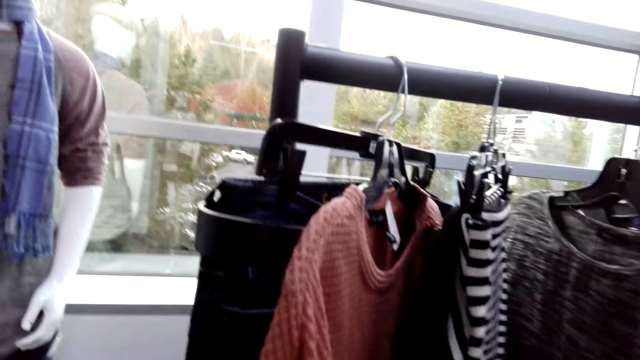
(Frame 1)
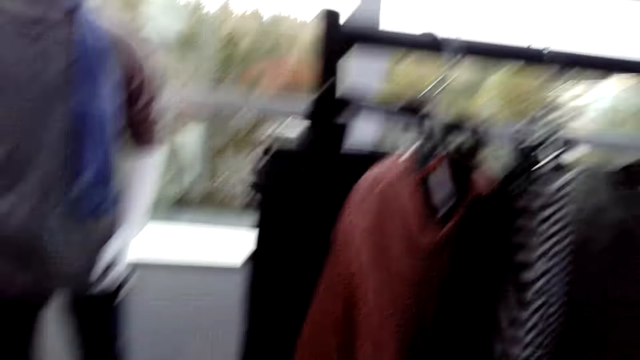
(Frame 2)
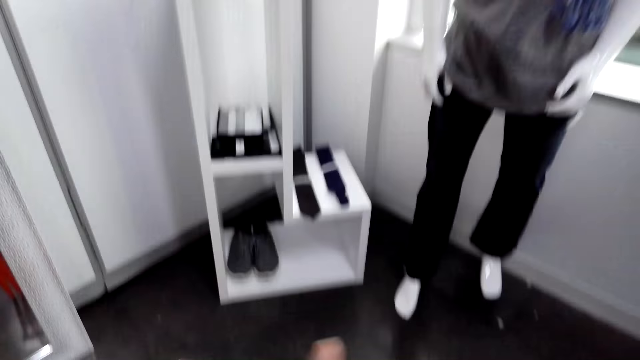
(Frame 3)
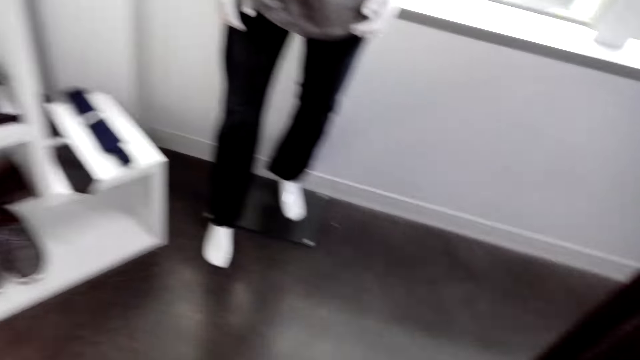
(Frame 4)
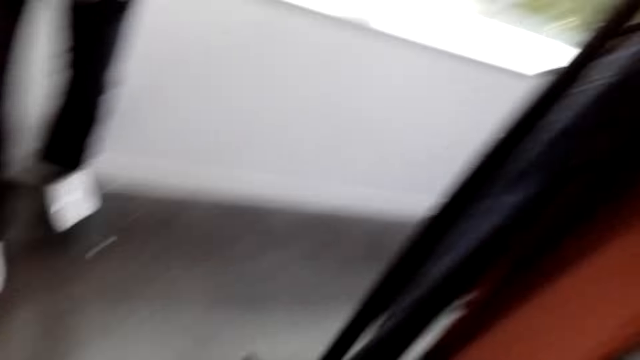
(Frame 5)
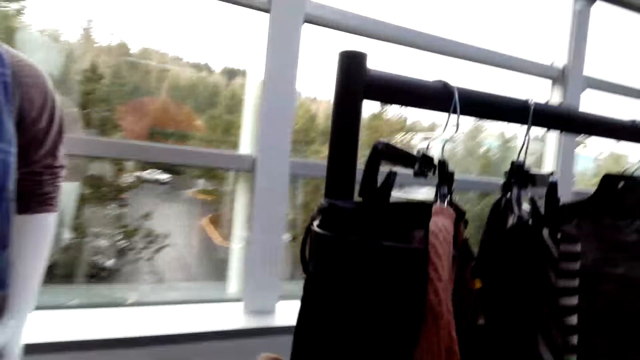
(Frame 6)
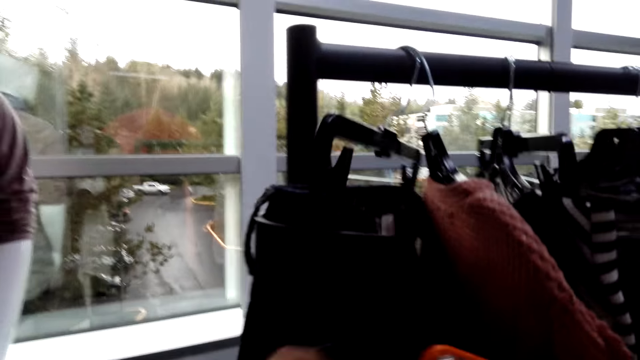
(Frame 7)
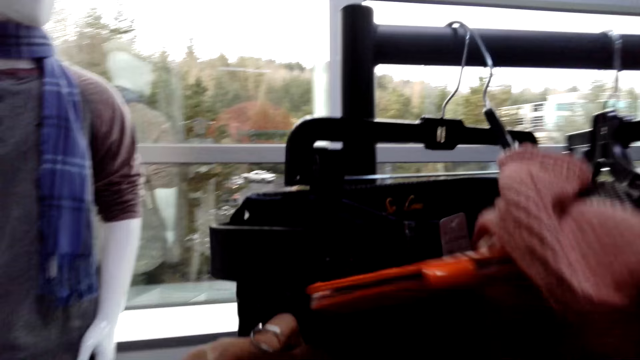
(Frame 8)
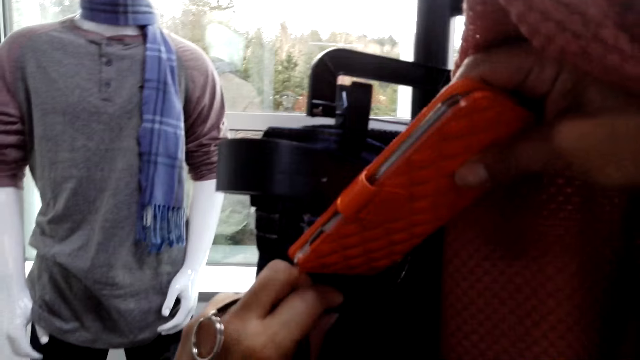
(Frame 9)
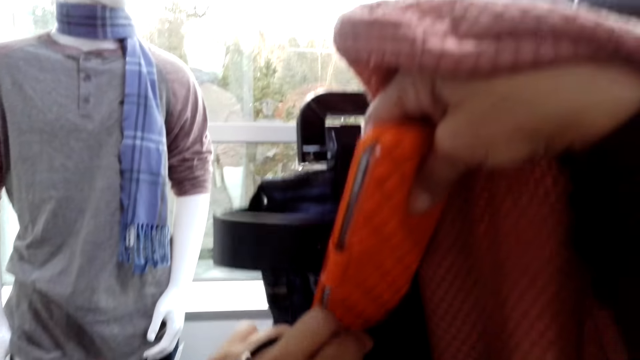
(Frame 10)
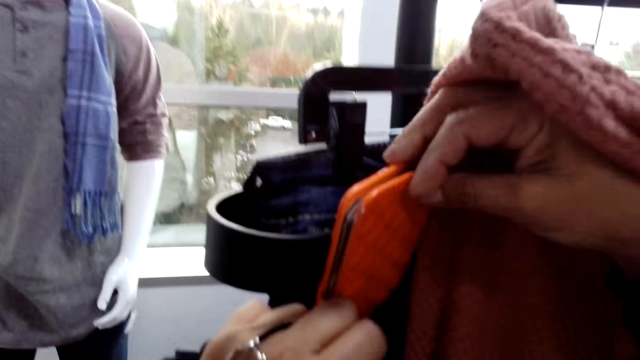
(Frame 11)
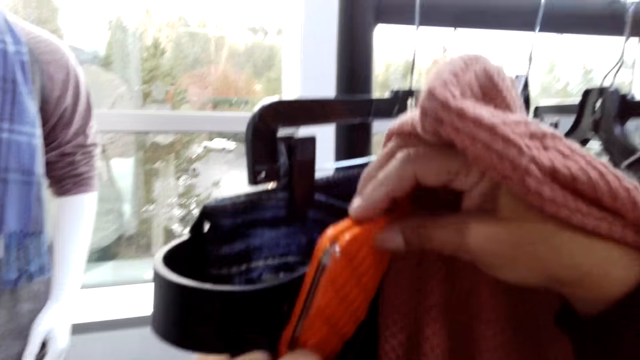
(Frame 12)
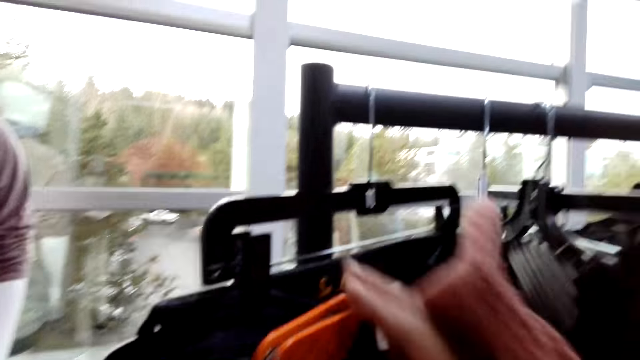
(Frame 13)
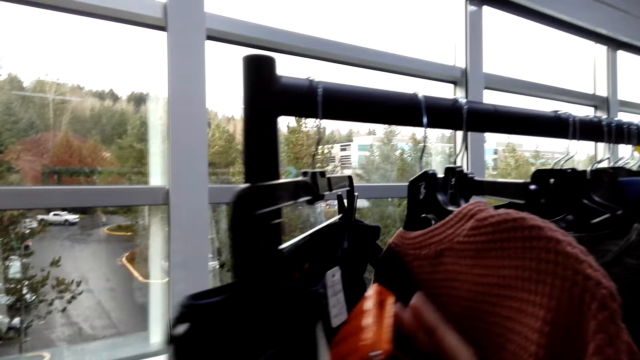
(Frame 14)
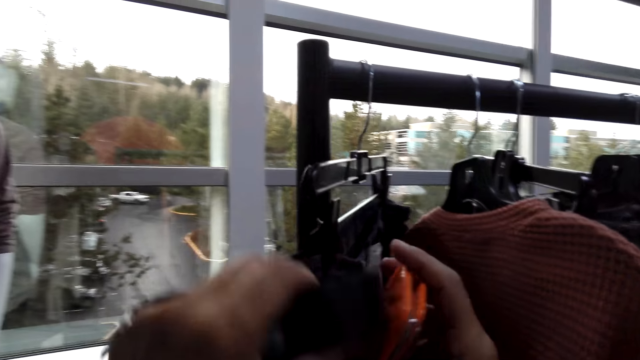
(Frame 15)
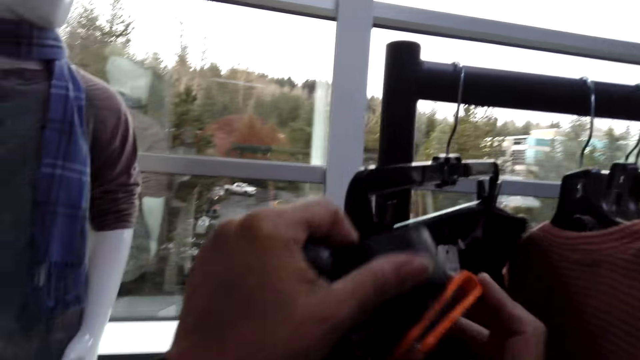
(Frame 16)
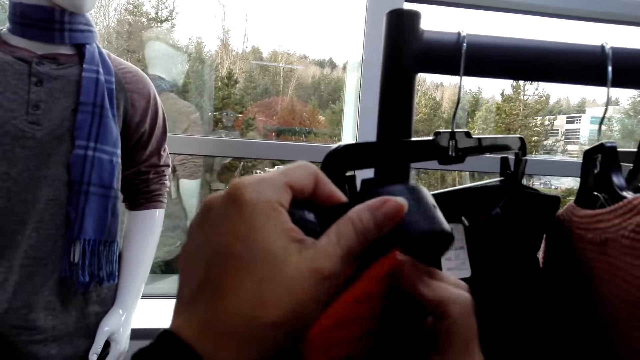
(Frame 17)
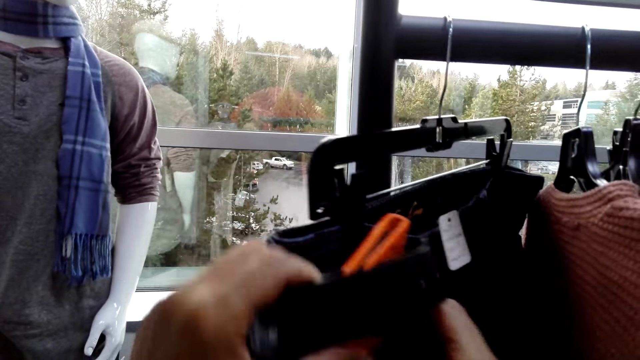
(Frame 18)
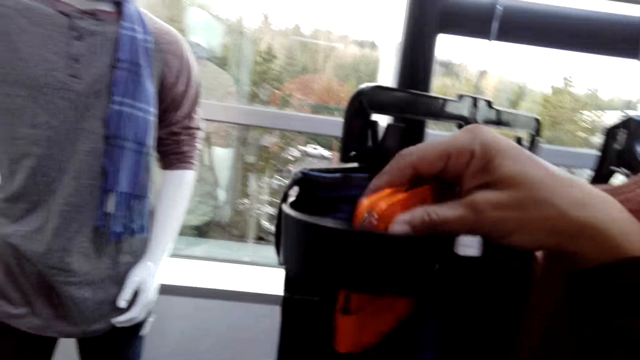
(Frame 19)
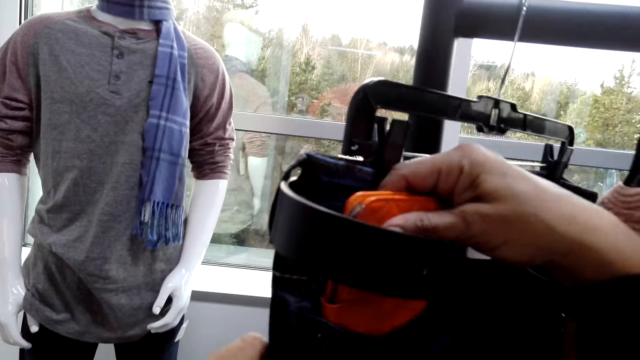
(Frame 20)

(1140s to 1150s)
The camera wearer looks around the shop, sorts clothes on a hanger stand, and selects the clothes from the line. They put a purse in a pocket.

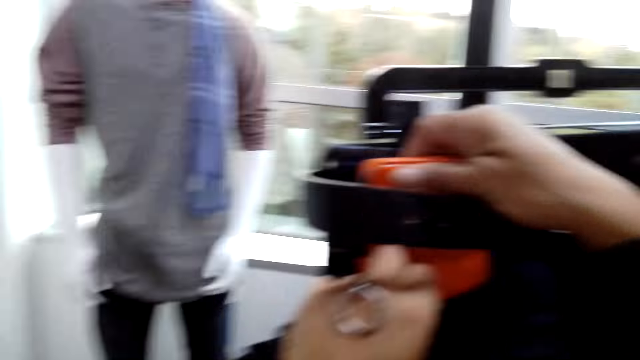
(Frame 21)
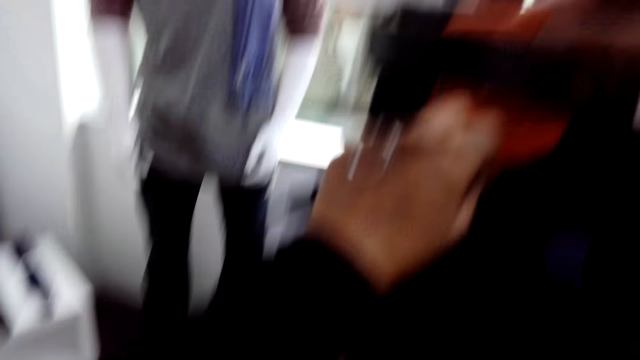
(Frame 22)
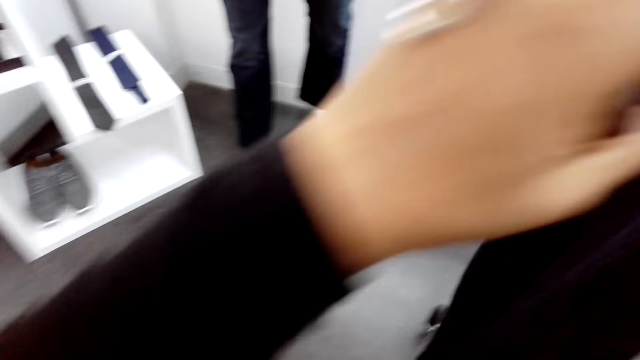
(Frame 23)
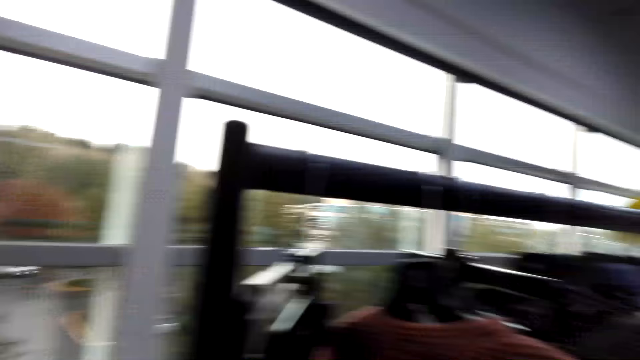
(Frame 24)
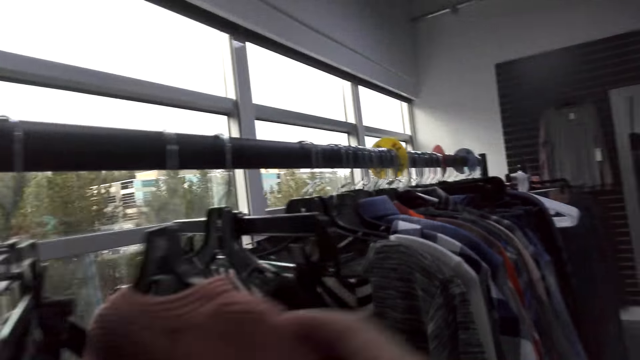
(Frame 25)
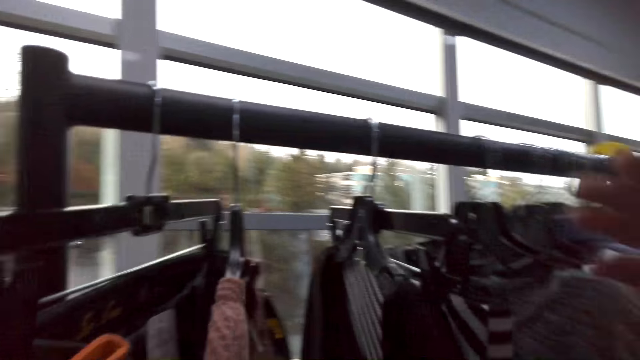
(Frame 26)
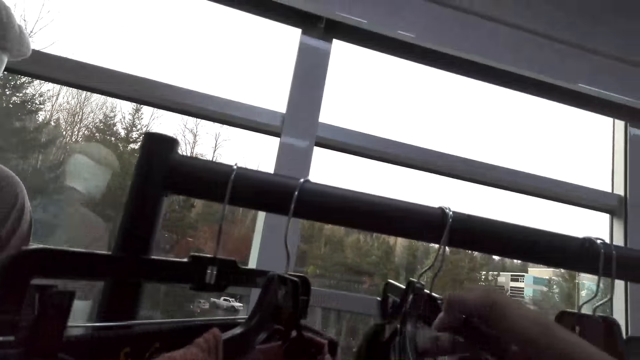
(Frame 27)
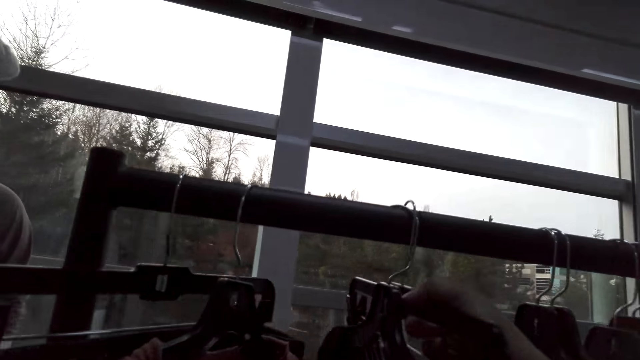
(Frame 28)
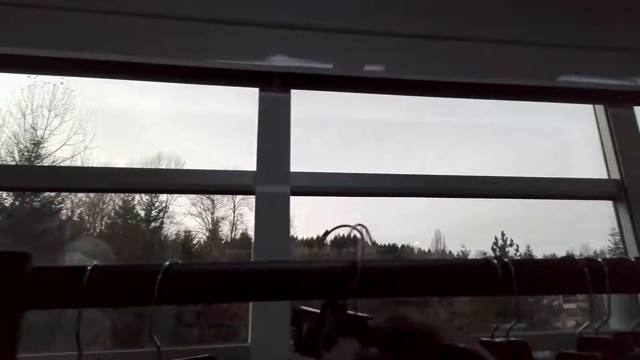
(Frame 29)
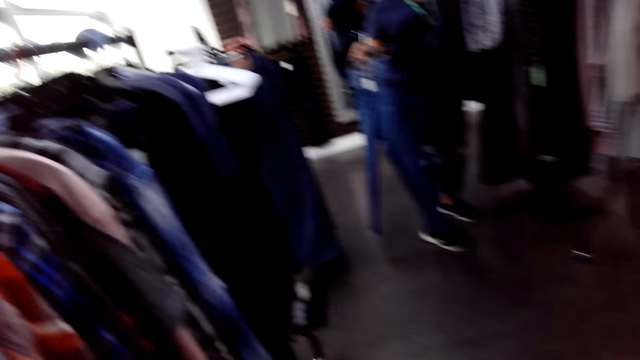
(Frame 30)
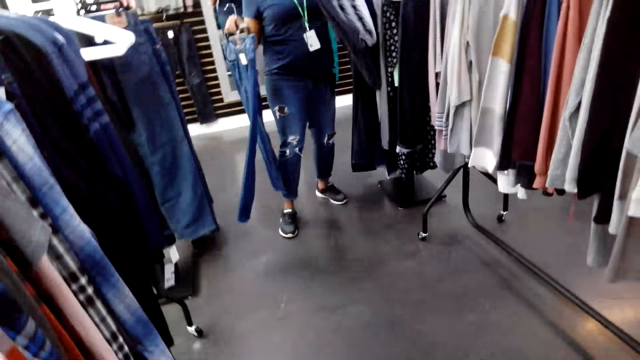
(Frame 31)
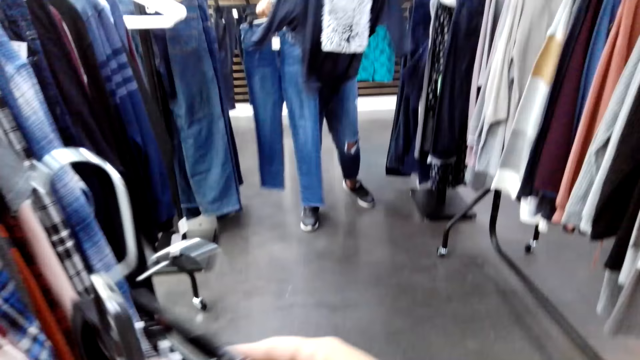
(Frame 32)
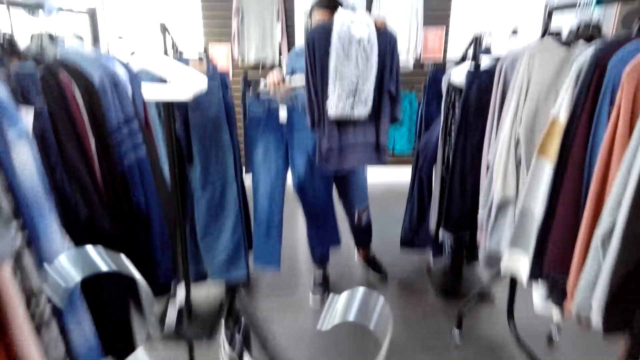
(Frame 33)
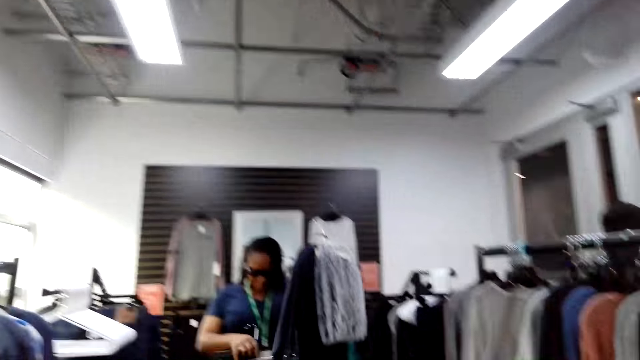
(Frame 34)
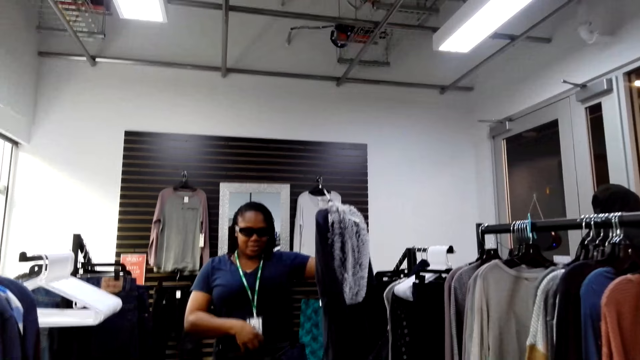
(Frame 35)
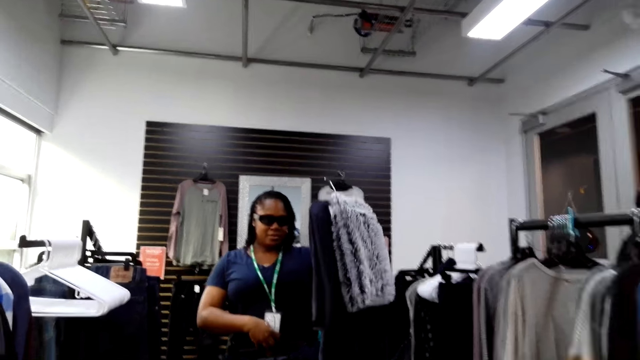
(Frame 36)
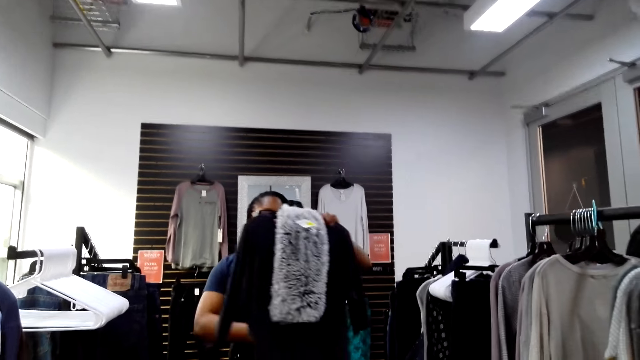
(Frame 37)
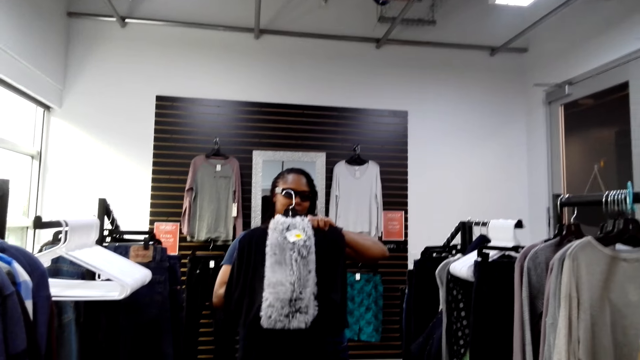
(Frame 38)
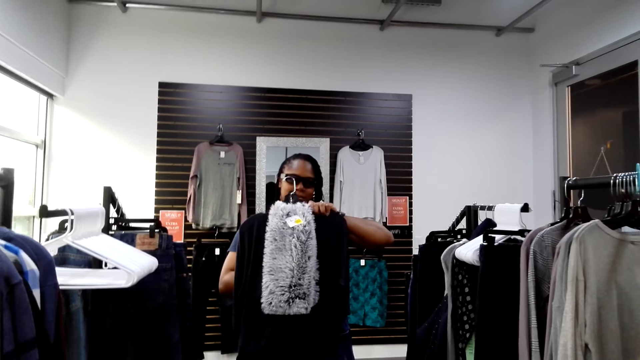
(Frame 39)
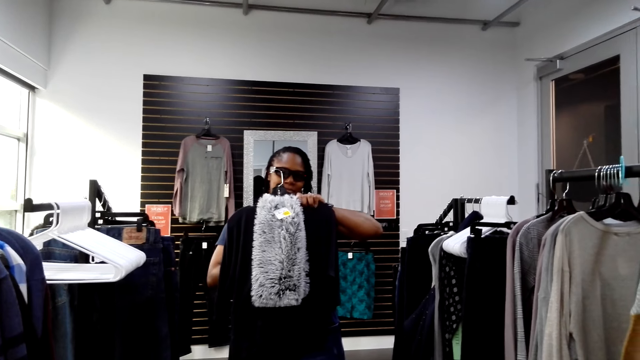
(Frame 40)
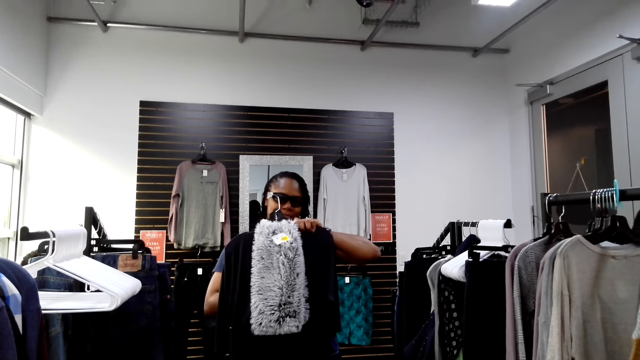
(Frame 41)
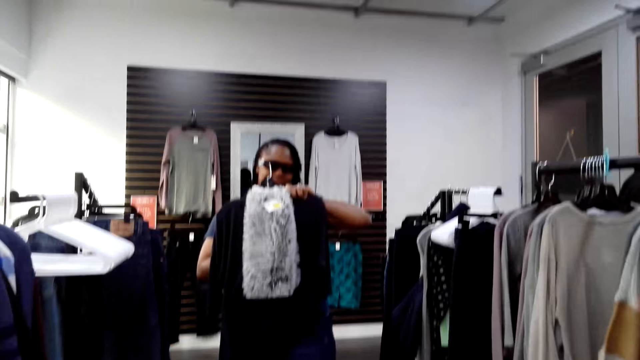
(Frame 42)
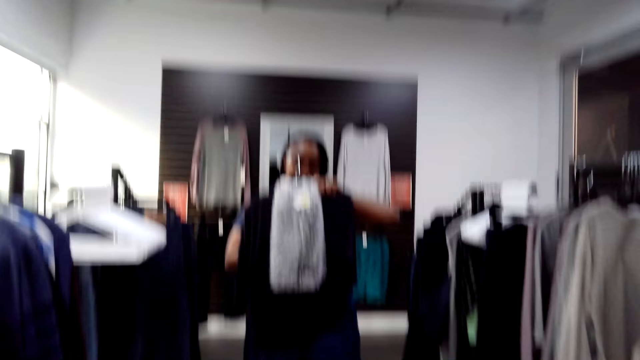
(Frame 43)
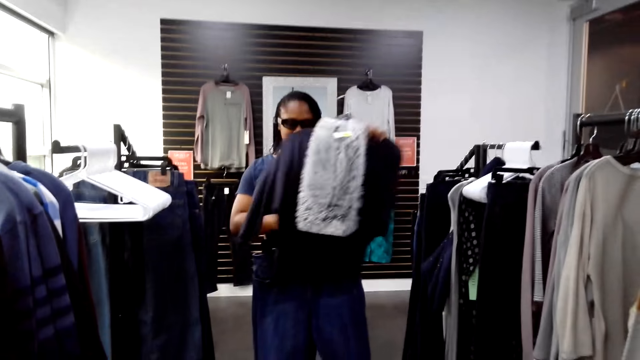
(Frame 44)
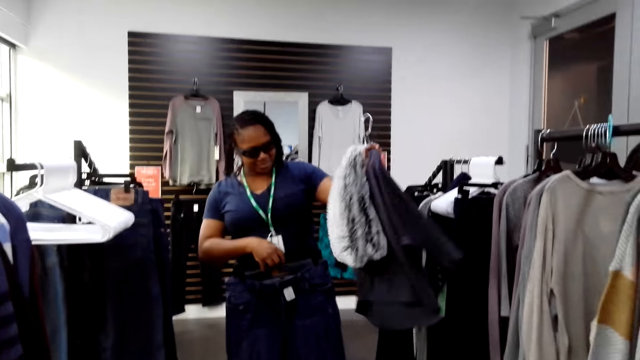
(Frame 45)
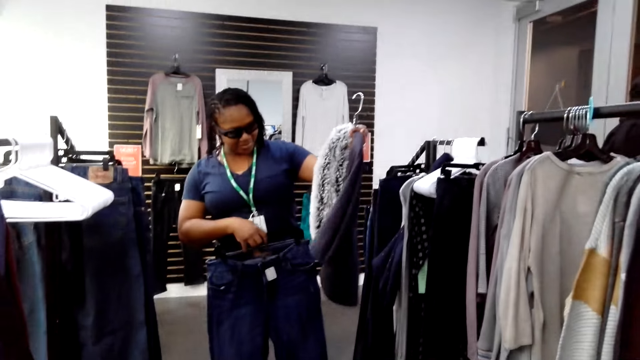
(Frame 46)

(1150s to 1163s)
The camera wearer picks clothes on a hanger stand. A woman holds clothes with hands. The camera wearer moves around. The woman holds the clothes in hand.
